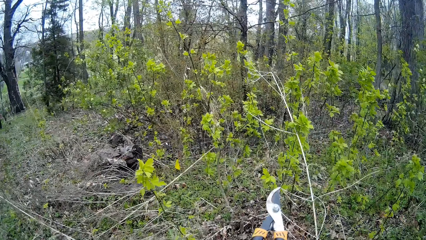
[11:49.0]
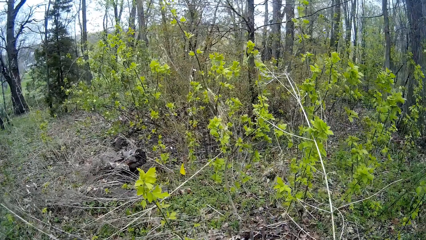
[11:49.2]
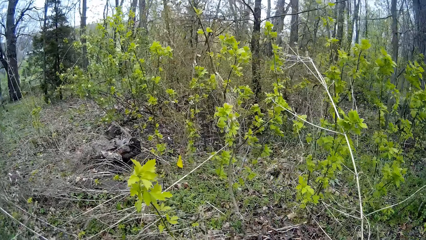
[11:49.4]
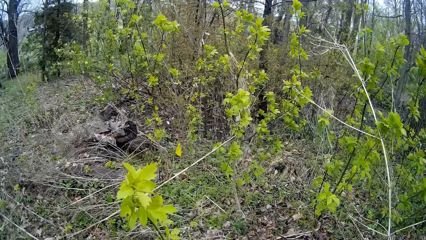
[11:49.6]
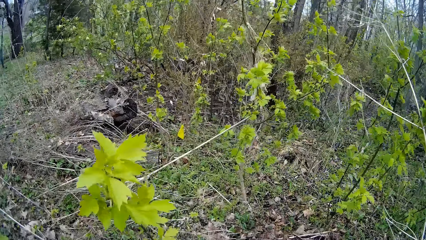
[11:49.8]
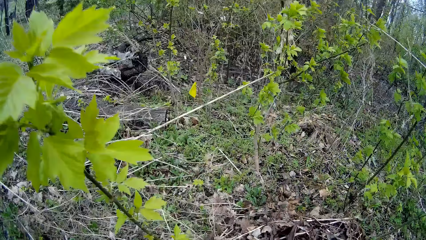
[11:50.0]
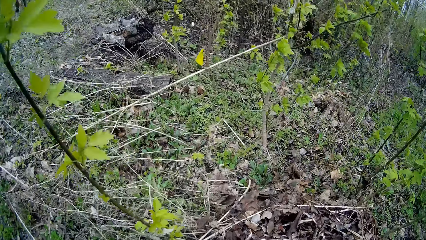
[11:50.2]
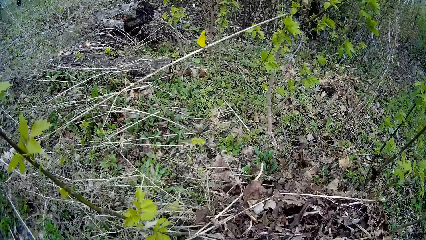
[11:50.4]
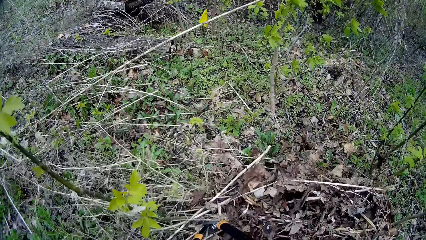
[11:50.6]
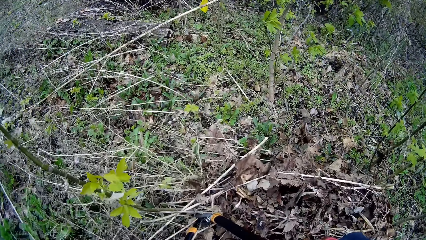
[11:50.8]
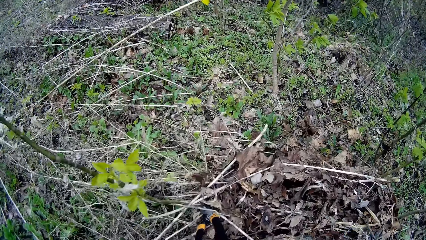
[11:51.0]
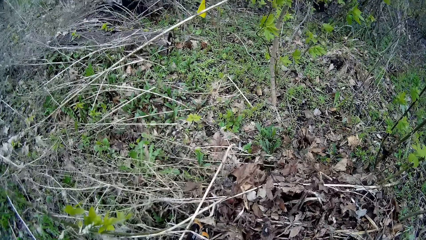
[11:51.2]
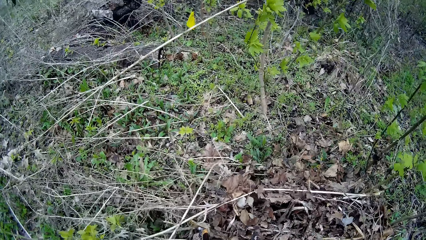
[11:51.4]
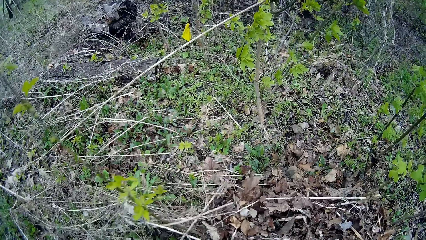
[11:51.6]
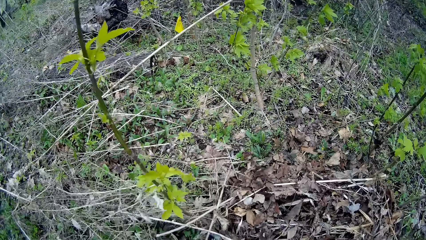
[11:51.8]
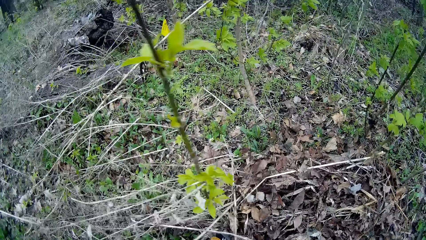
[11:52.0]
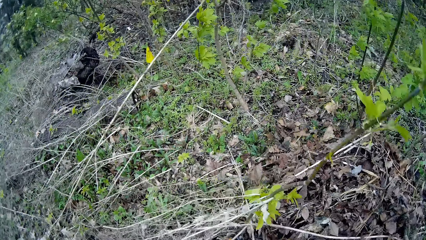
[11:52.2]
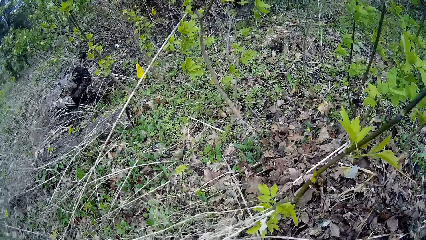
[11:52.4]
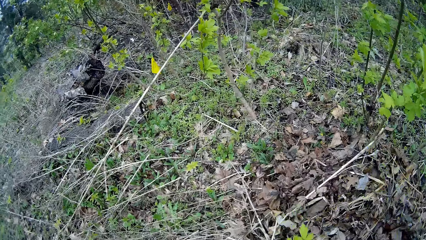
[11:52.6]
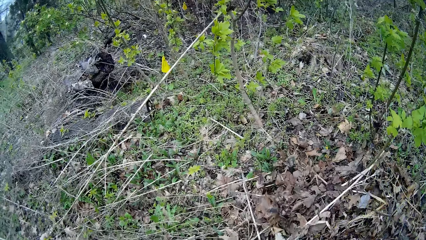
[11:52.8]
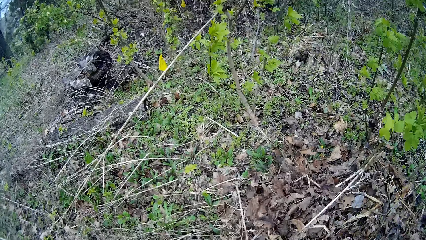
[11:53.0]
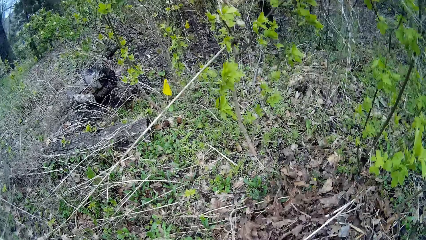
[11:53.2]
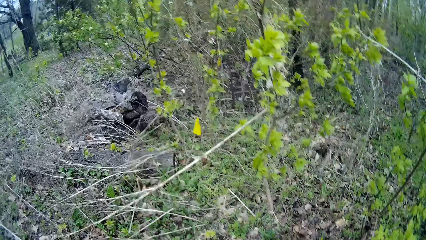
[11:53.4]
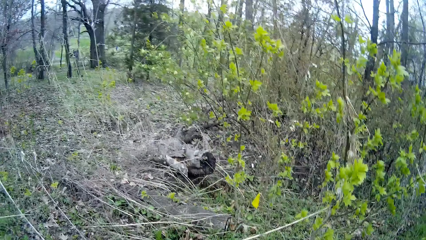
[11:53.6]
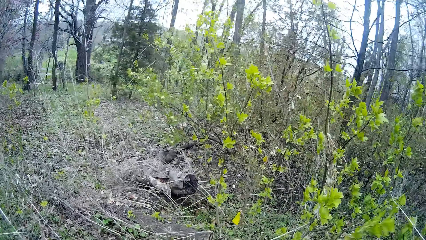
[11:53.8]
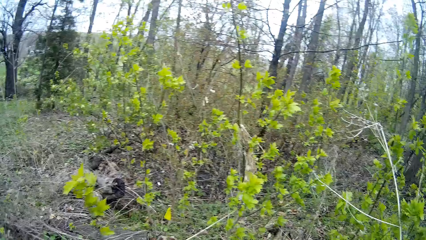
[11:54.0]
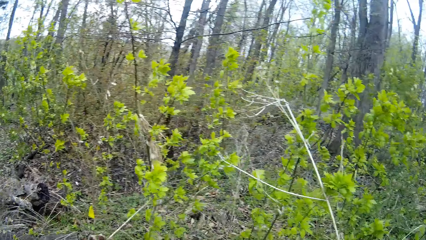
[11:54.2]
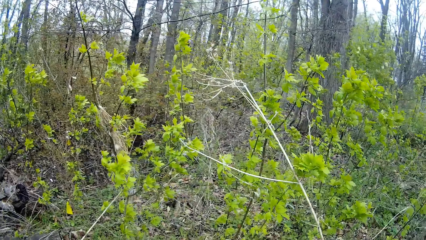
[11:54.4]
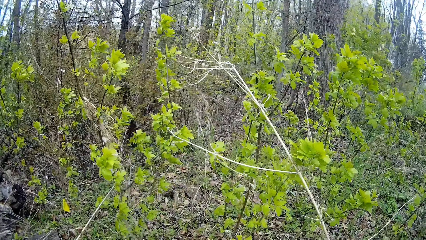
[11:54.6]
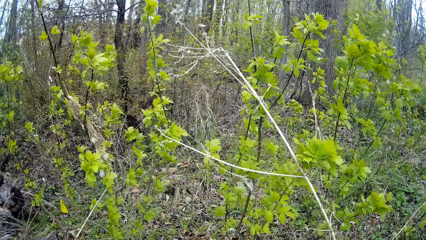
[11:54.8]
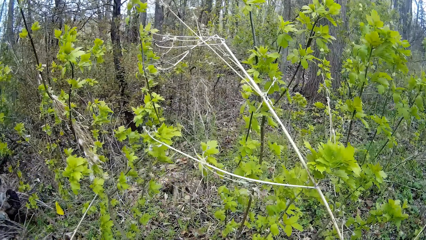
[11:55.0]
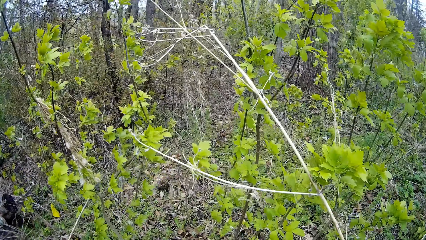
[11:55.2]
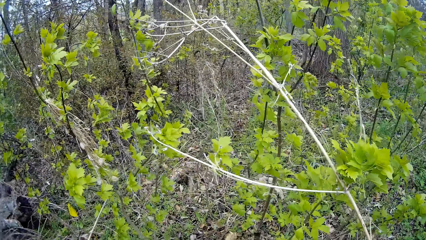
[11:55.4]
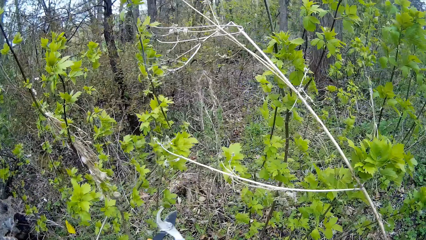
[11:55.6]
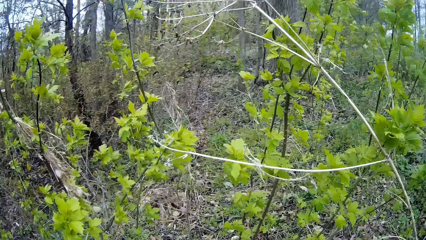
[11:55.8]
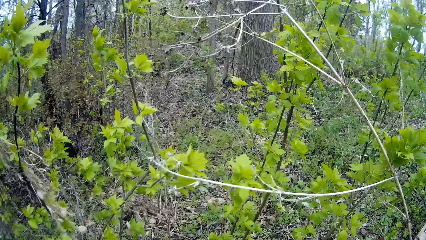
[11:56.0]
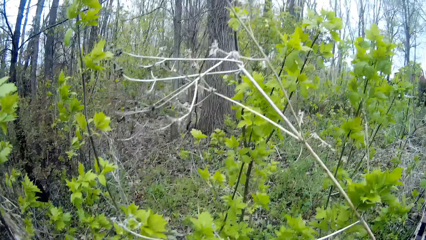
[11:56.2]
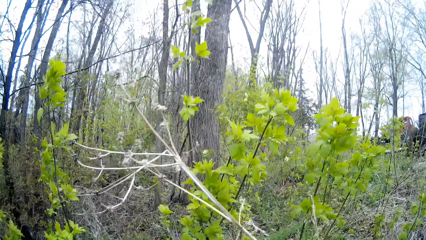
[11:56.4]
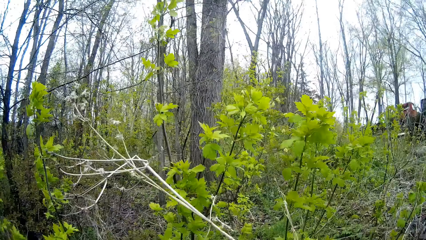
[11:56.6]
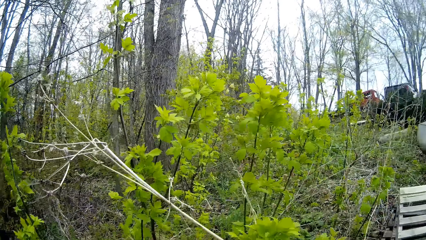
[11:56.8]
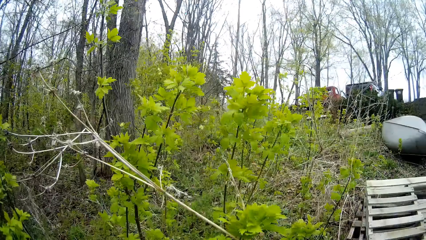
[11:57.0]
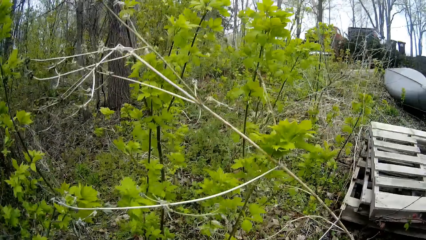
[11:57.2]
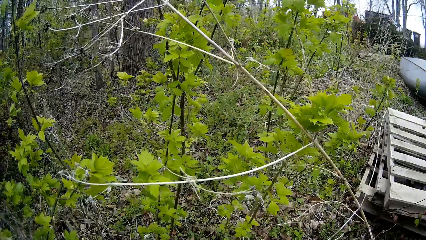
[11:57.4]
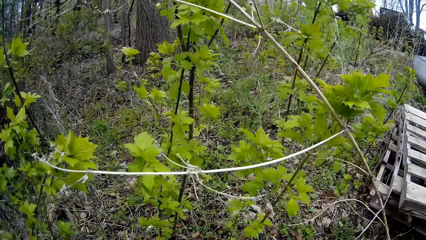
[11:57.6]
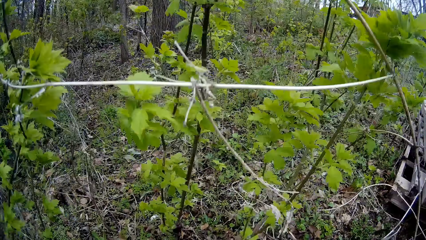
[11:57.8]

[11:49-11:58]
The camera wearer trims a bush with a pair of garden shears in both hands. They move around.
